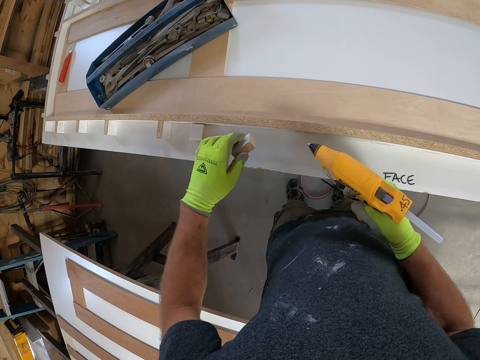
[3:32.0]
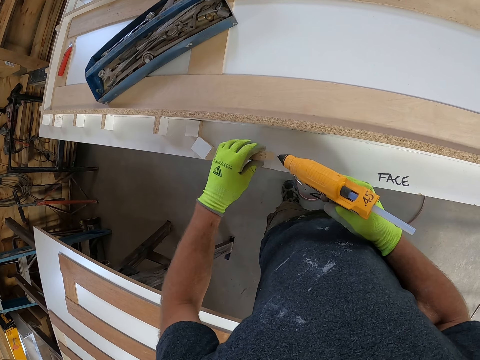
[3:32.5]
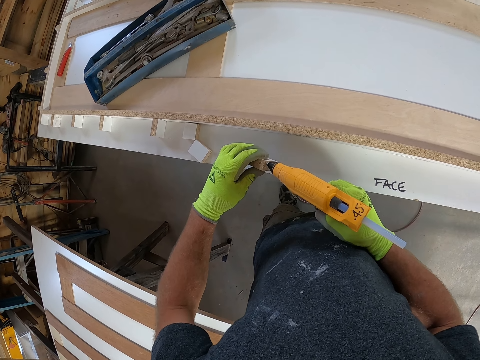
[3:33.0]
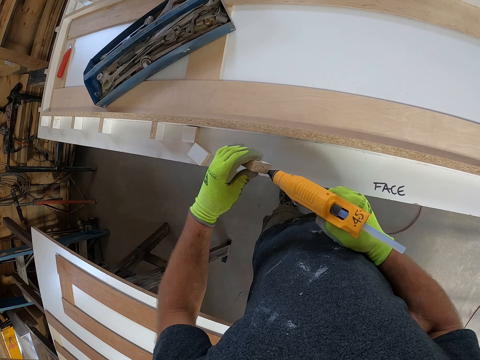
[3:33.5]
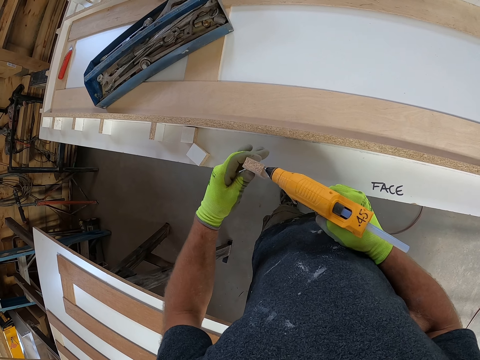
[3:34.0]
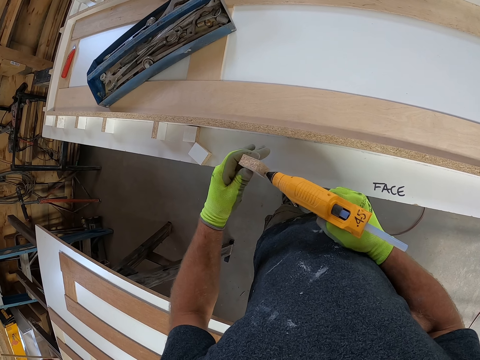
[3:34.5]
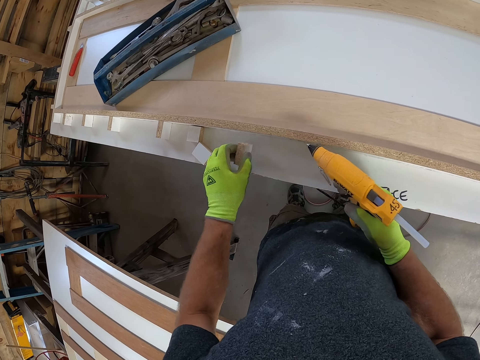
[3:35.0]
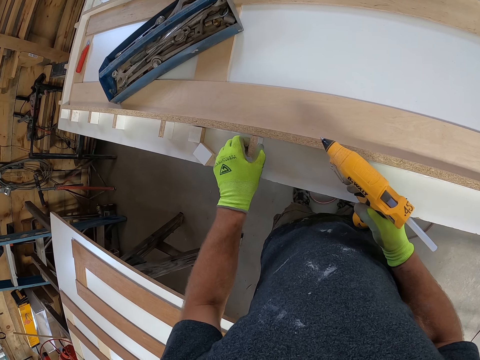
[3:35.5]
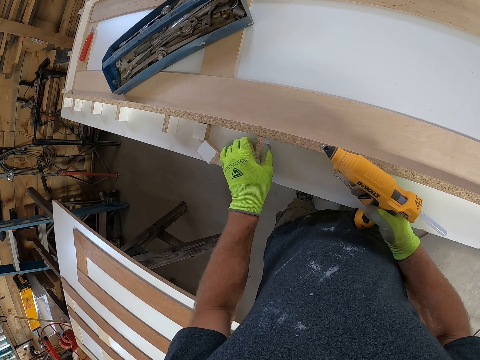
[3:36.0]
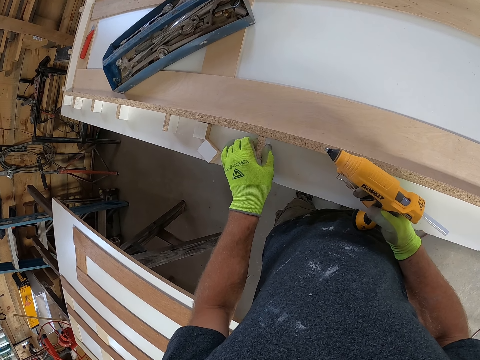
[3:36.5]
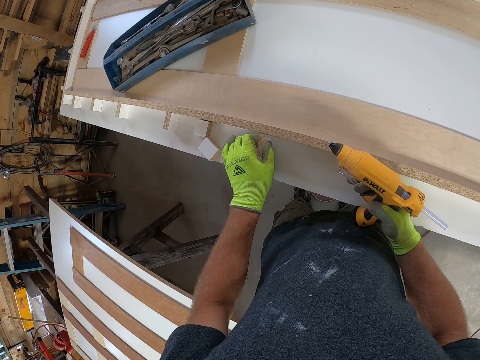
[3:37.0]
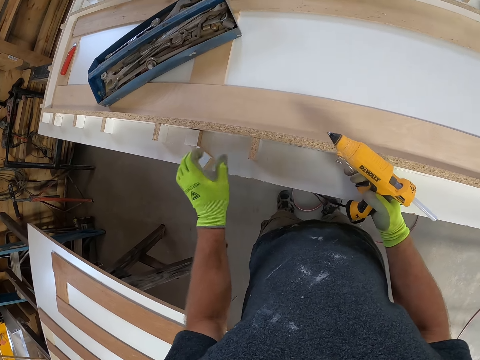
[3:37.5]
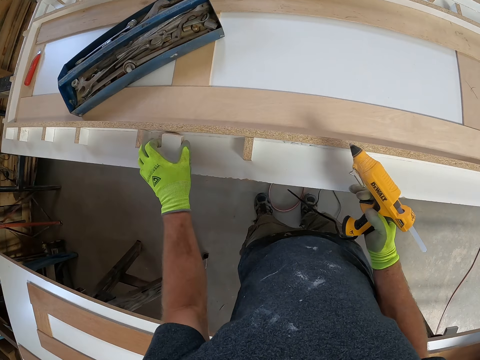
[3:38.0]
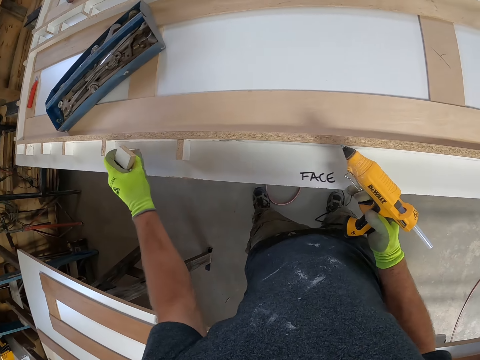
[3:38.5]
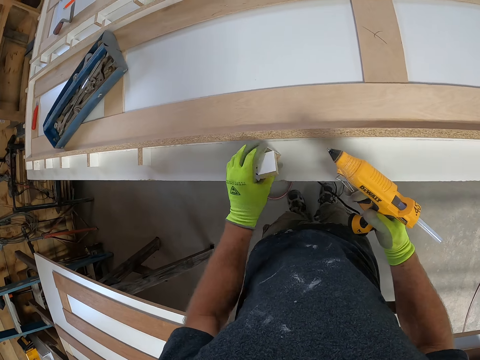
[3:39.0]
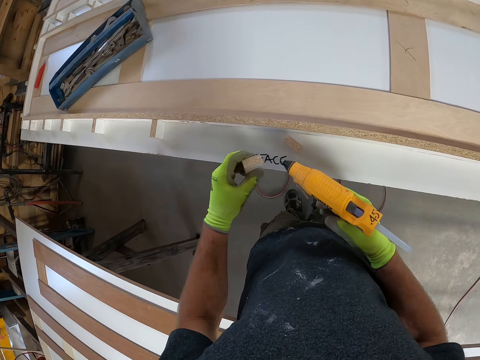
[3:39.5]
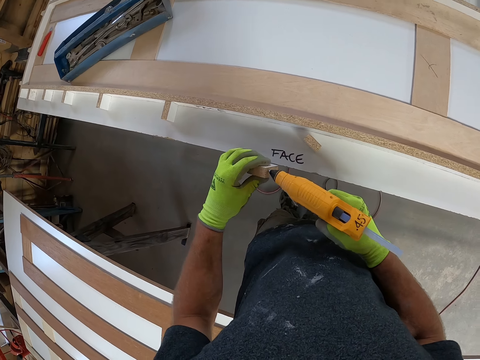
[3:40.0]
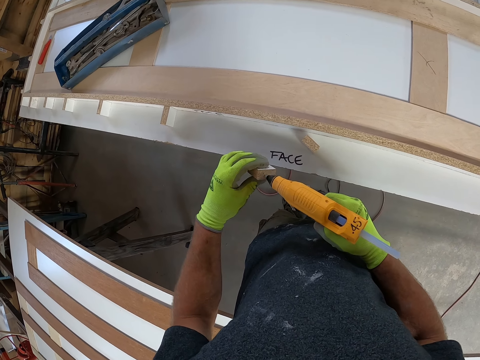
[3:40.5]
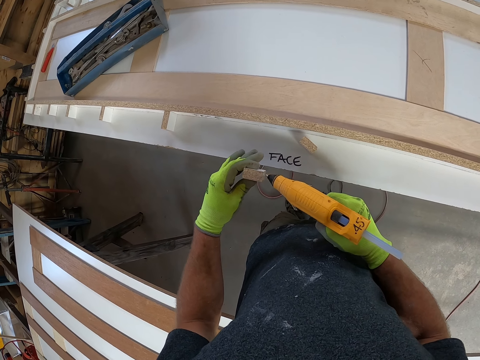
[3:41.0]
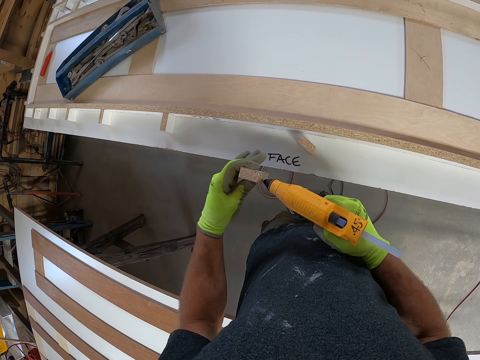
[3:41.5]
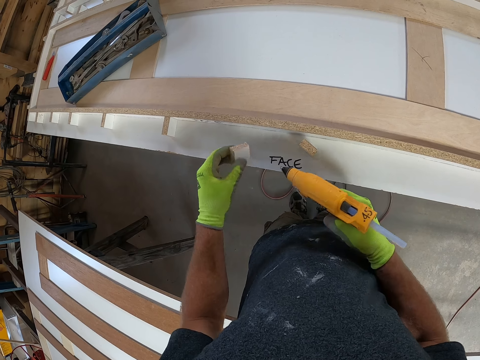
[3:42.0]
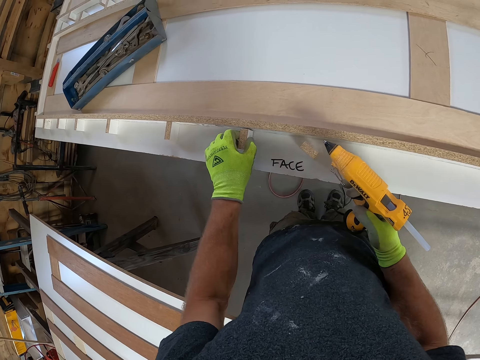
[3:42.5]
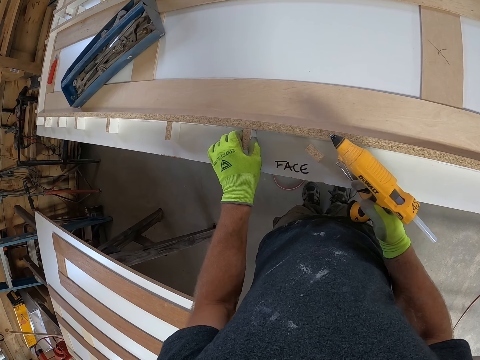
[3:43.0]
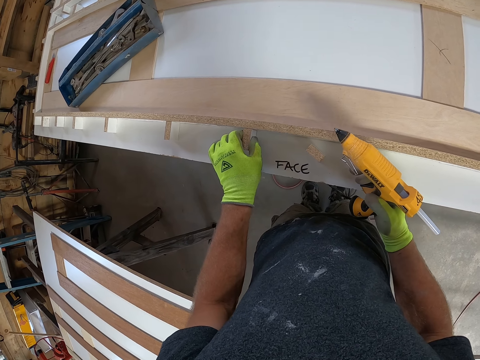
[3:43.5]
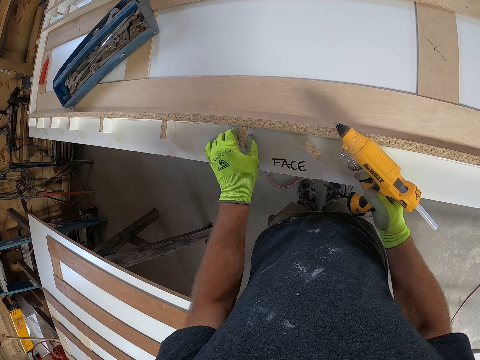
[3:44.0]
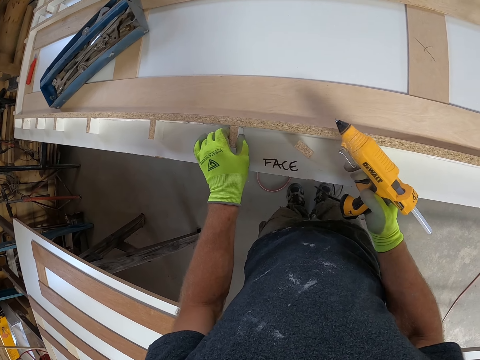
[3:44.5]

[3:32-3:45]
The camera wearer applies hot glue on the small wood with the corded glue gun. He picks a wood piece. He places the small wood on the white board with his left hand. He picks the wood piece, packs the remaining small wood from the white board, and drops the wood on the white board. He applies hot glue on the small wood with the corded glue gun. He places the small wood on the white board with his left hand.

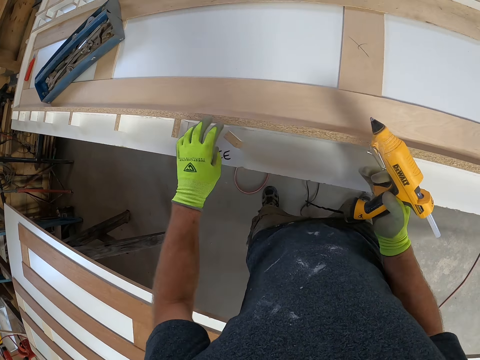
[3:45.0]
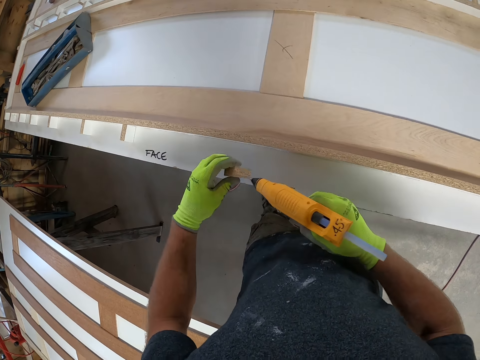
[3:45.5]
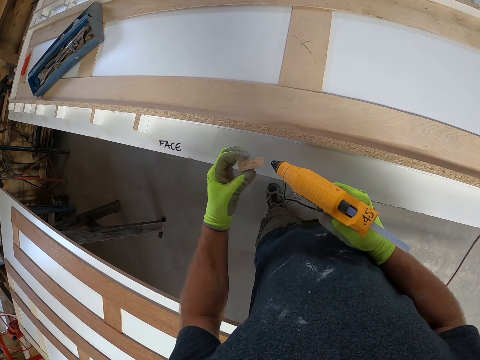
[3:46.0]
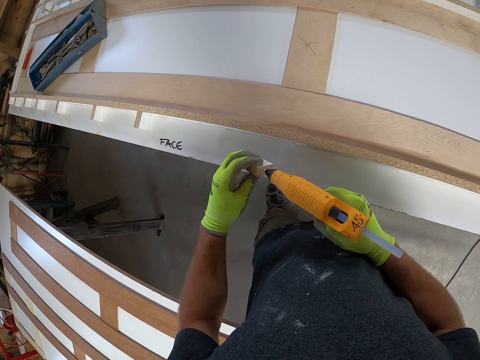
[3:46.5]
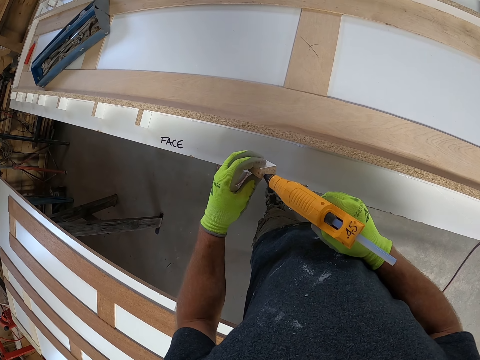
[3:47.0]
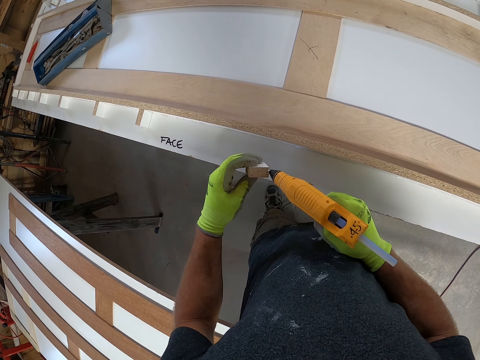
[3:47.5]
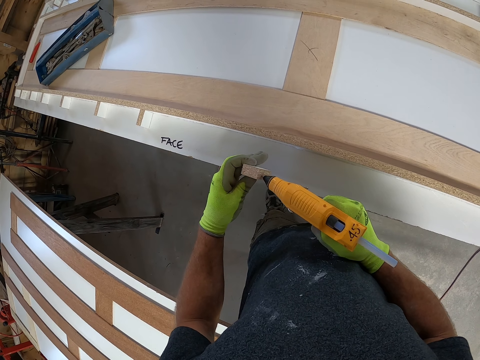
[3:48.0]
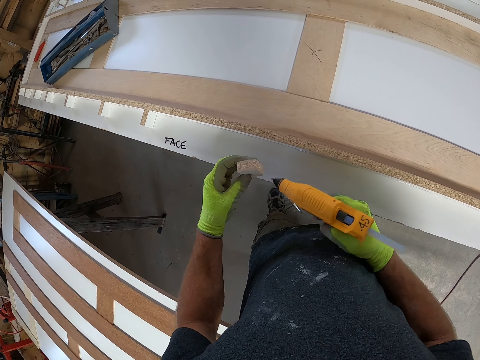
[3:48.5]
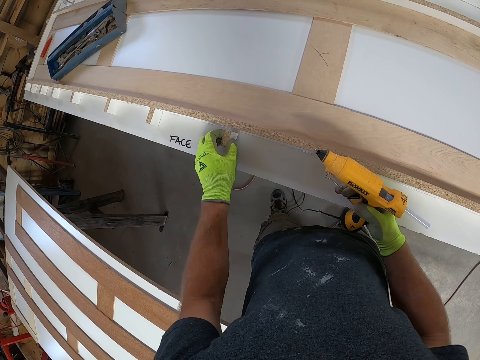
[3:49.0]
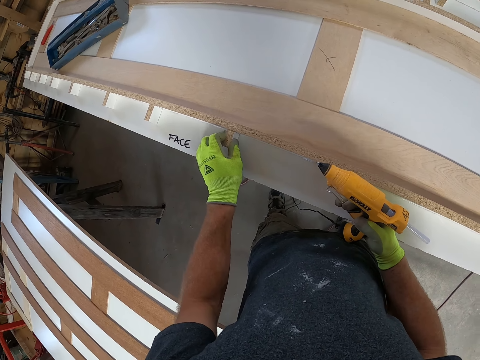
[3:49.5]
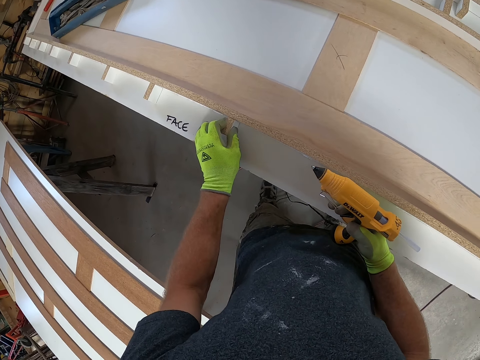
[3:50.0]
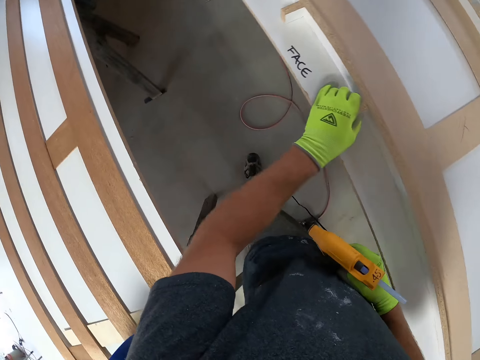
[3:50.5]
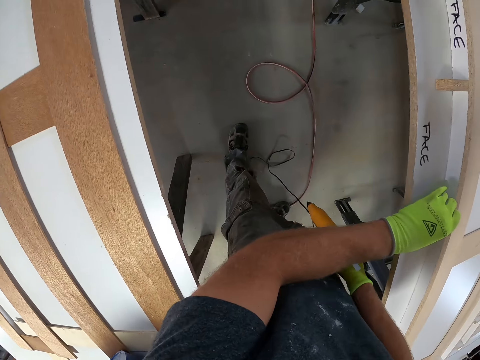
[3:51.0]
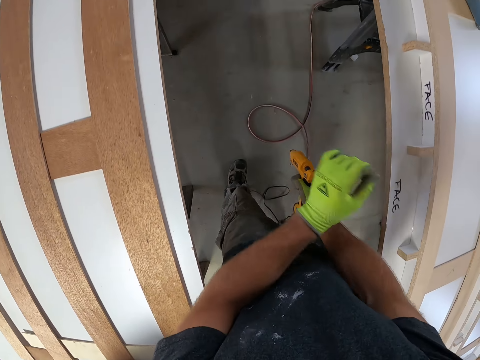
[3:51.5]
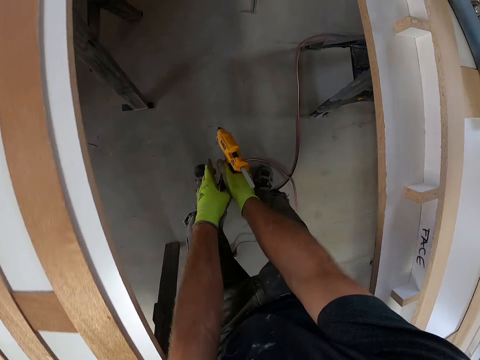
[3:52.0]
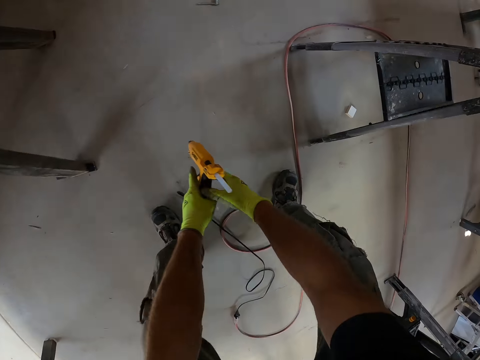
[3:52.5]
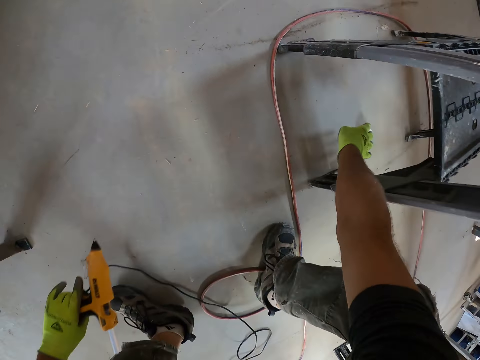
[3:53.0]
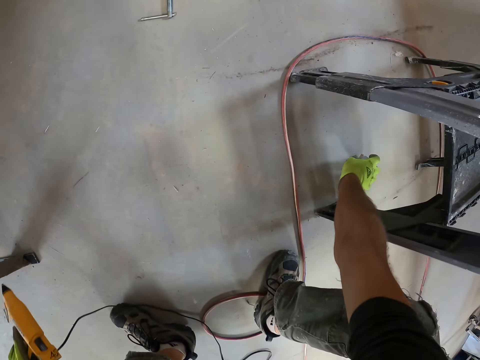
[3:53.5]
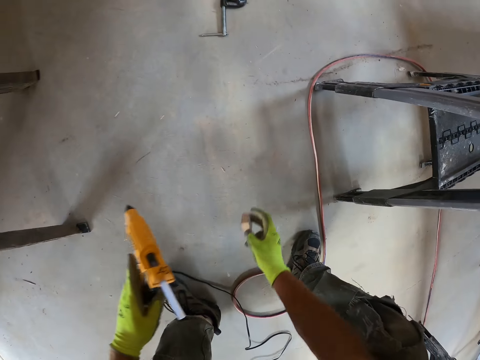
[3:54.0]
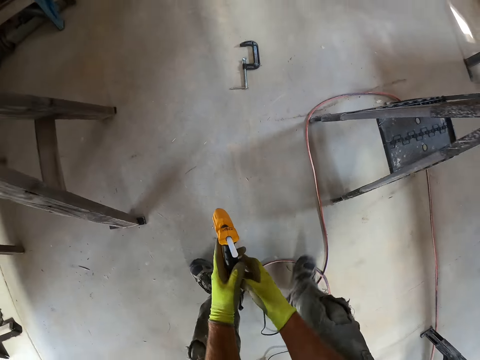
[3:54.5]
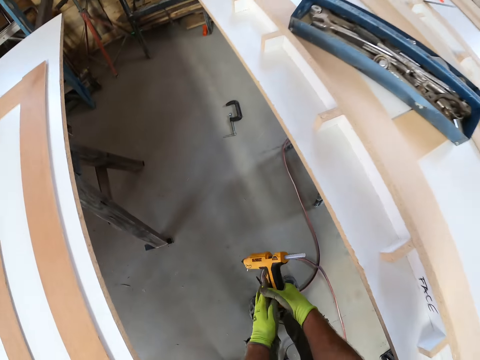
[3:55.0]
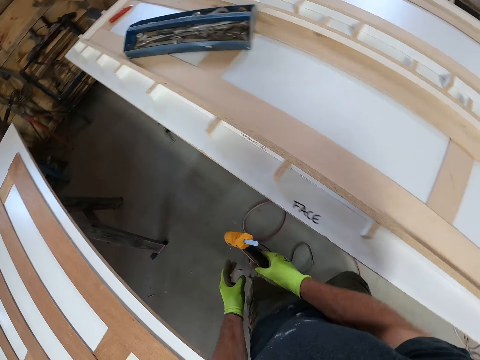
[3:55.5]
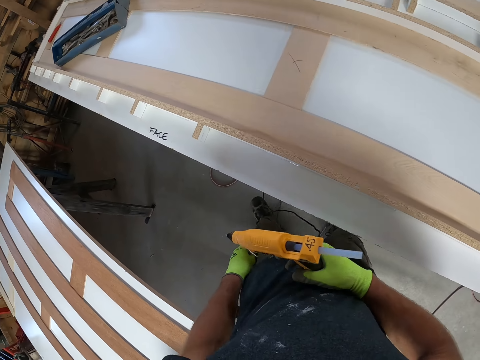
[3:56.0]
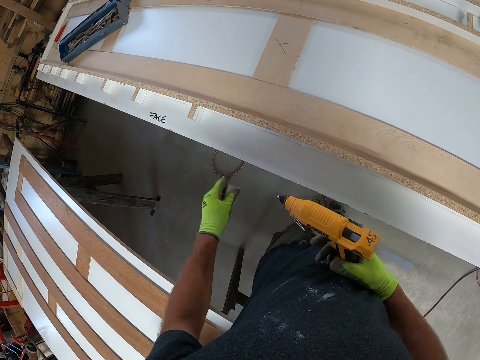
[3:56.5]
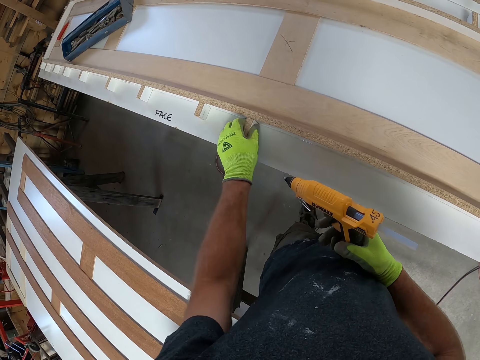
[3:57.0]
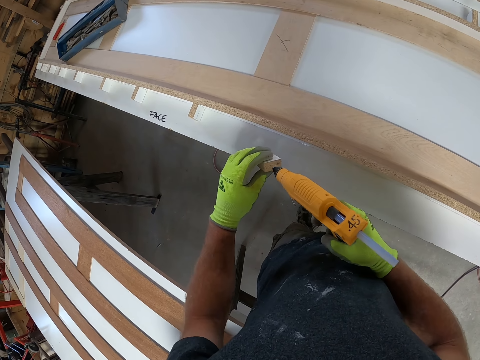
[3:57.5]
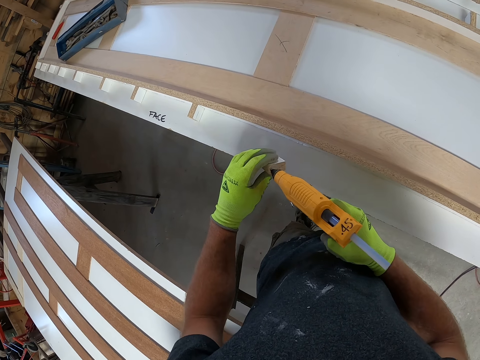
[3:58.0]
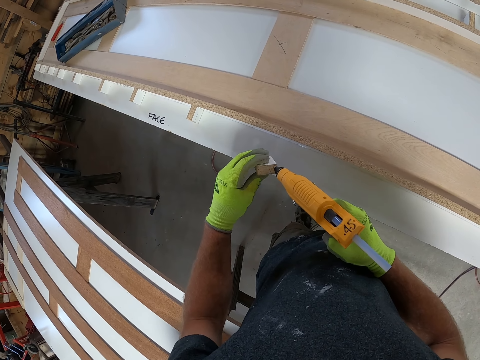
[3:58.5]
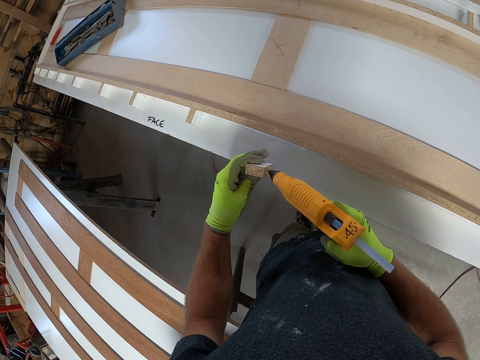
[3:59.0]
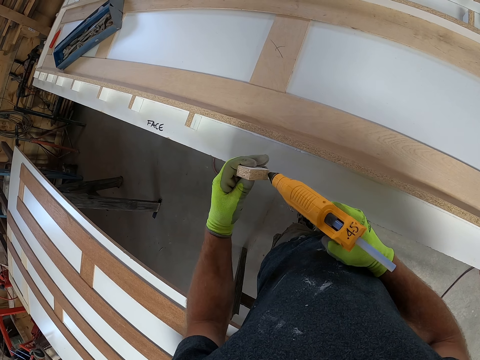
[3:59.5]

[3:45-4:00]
The camera wearer picks up another small wood from the top of the wood from the white board. He applies hot glue on the small wood with the corded glue gun. He places the small wood on the white board with his left hand. He stares under the table and bends down. He picks up another small wood from the floor. He stares at the glue gun and stares at the wood piece. He applies hot glue on the small wood with the corded glue gun.
